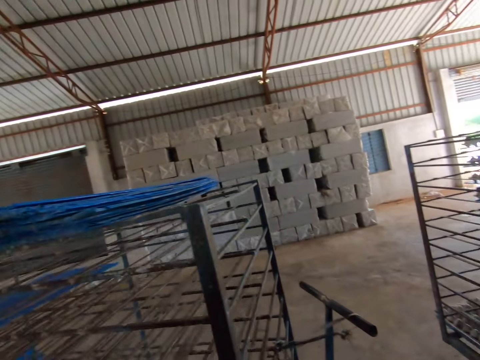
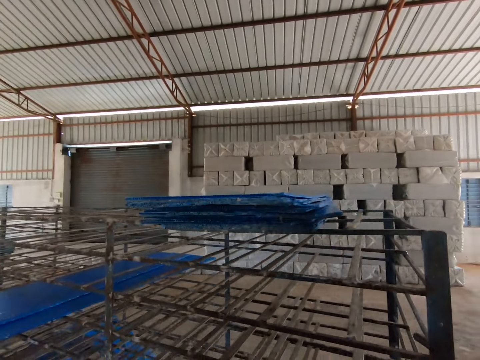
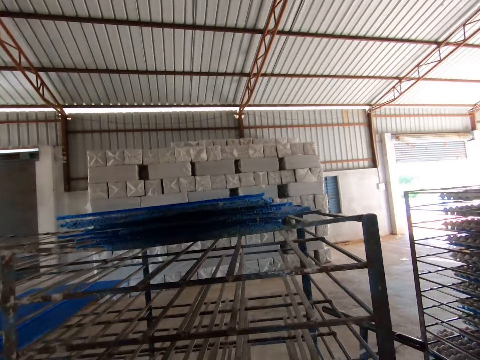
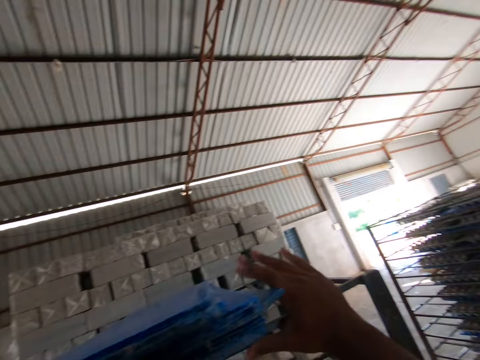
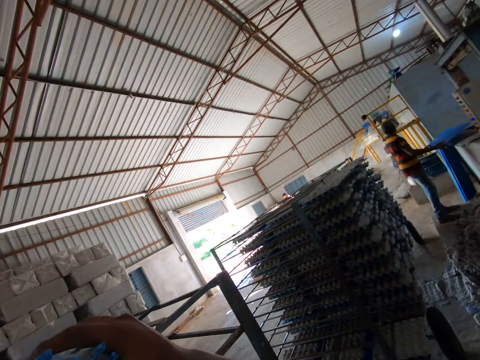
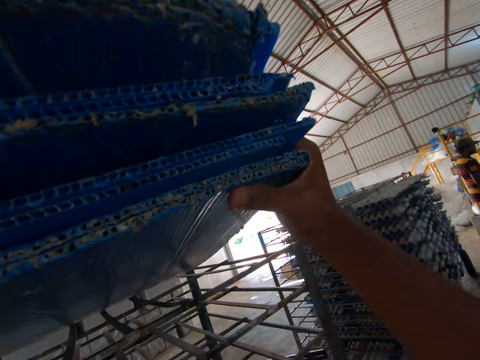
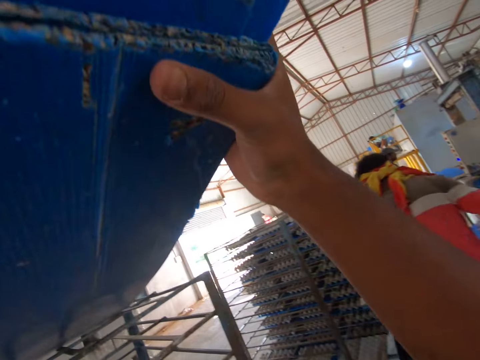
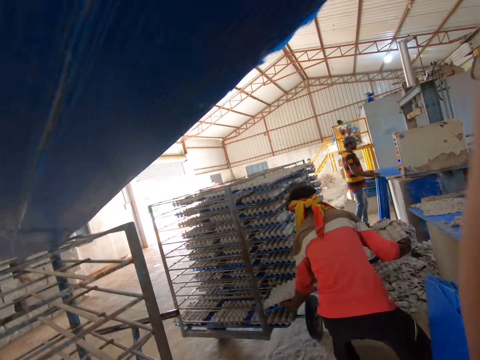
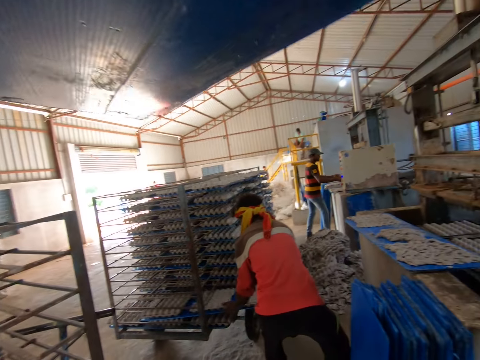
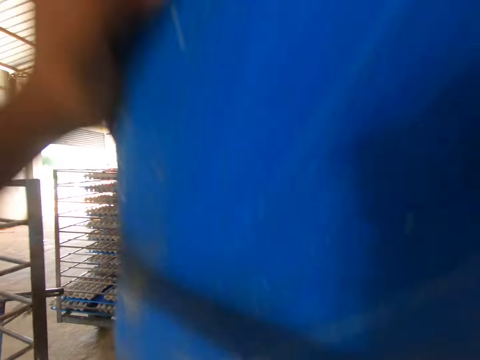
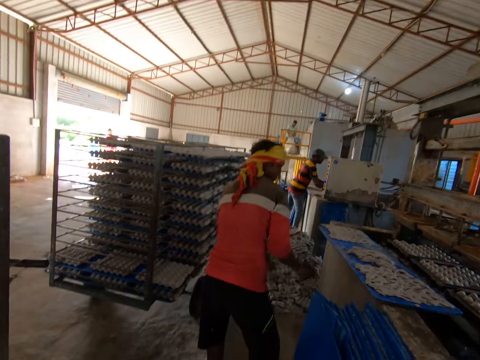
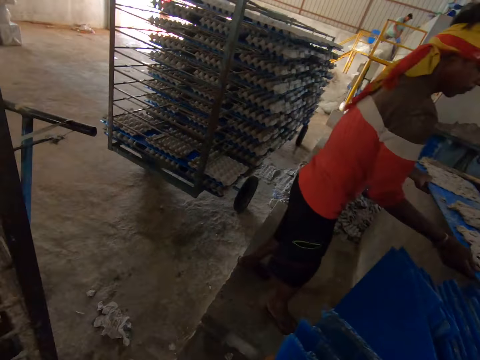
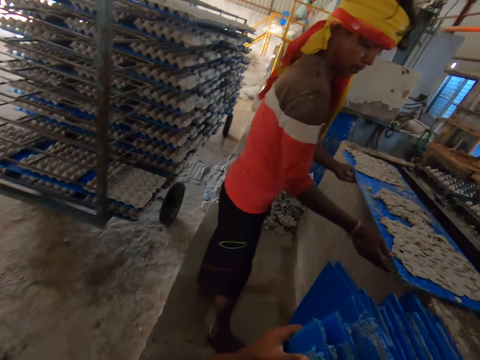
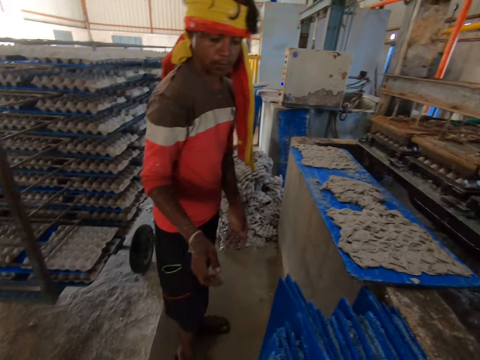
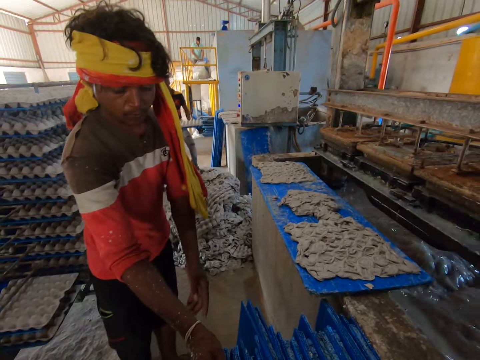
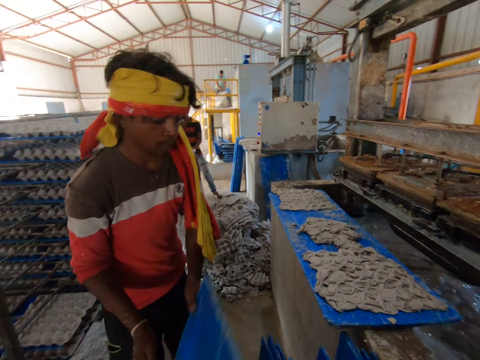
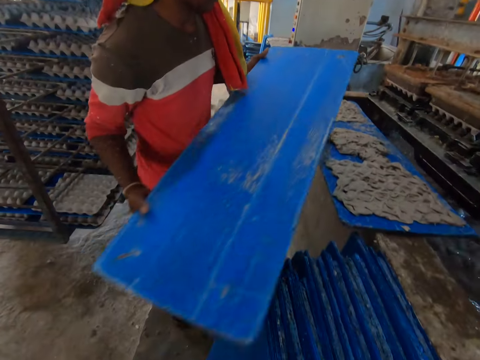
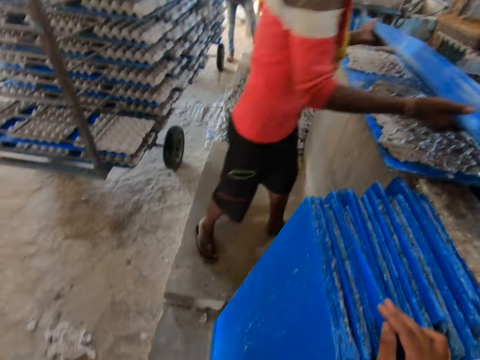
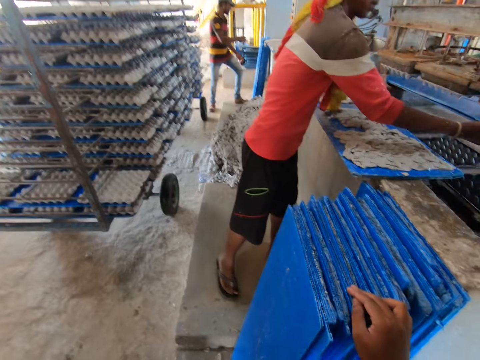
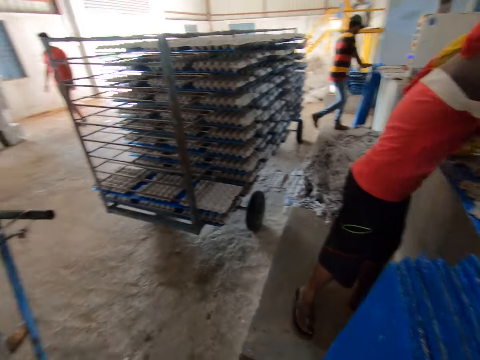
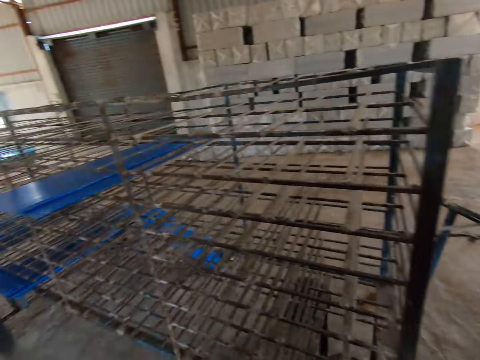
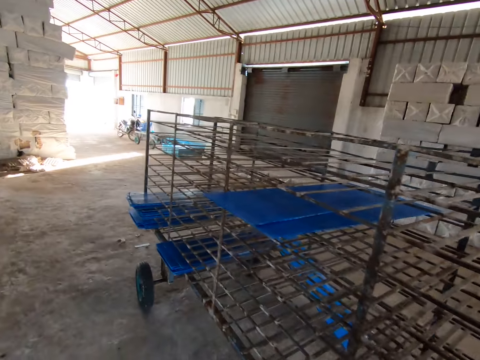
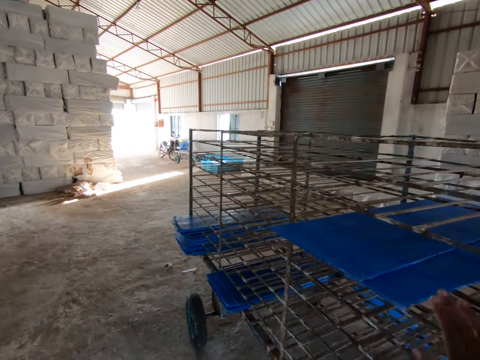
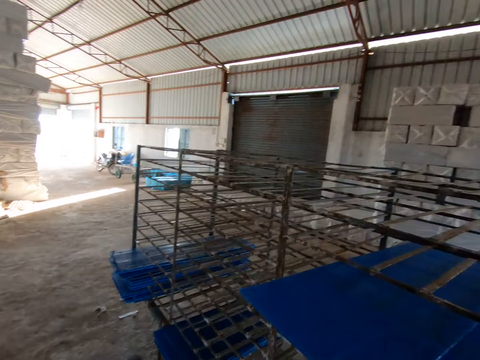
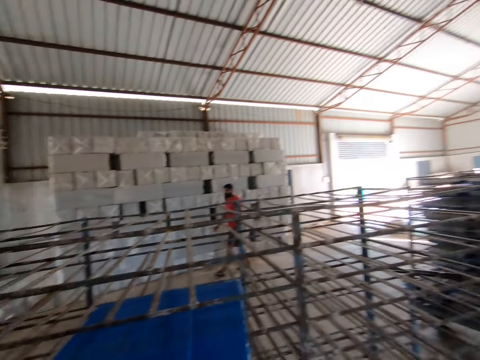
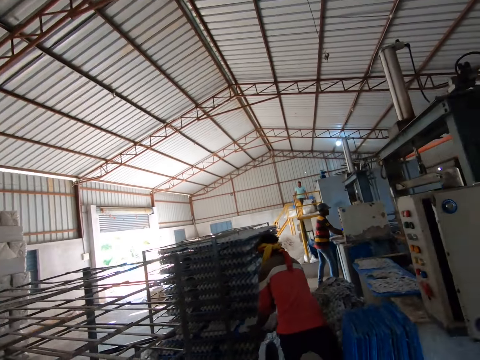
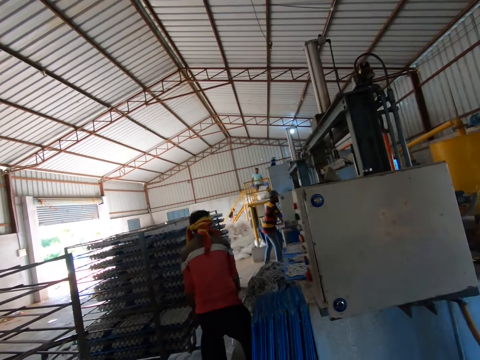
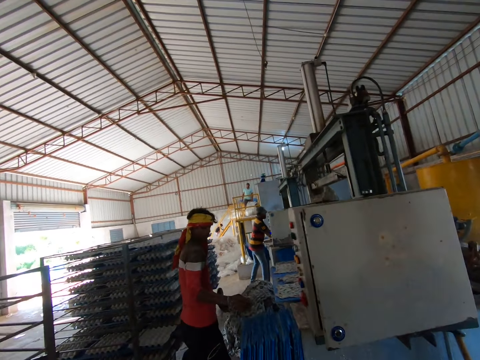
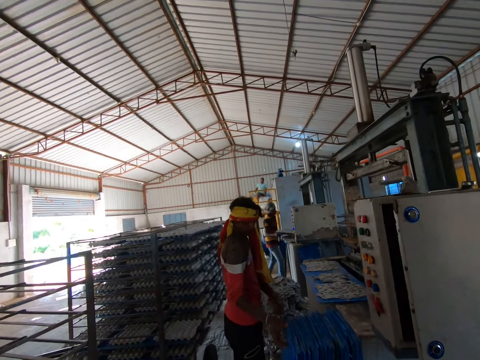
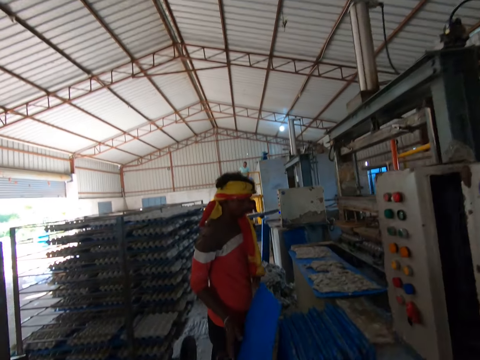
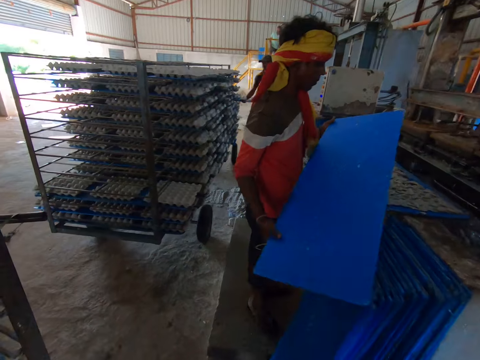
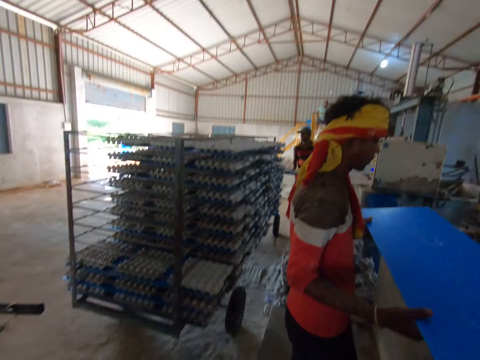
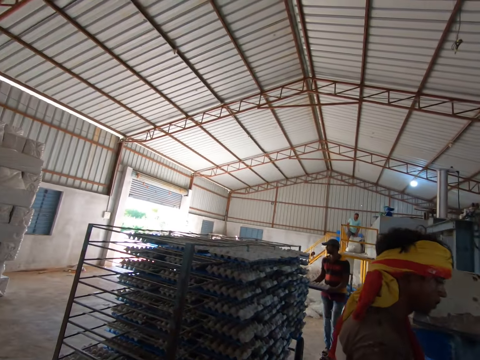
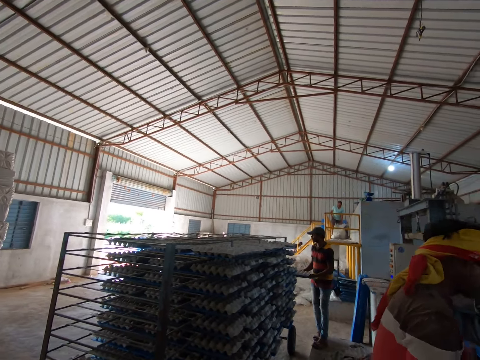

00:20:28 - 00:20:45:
The camera wearer turns around. He picks up trays from the rack with both hands. He stretches his right hand, holds a pile of cardboard and pulls the pile of cardboard. The man puts the tray on the rack with both hands. Another man puts a tray into the egg tray machine with both hands. The camera wearer carries the pile of cardboard. He drops the trays on the floor with both hands. The first man picks up the tray from the floor with both hands. The first man puts the tray into the egg tray machine with both hands. The camera wearer puts his right hand on the cardboards. He turns around and walks. He picks up trays from the rack with his right hand. He touches the pile of cardboard. The first man puts the tray on the rack with both hands. The camera wearer looks around. The first man picks up the tray from the floor with both hands. The camera wearer walks.

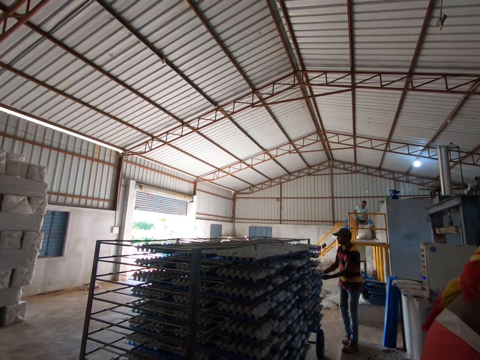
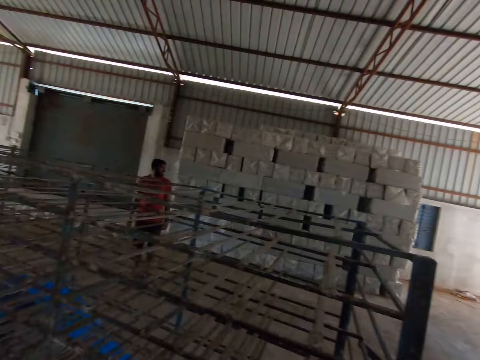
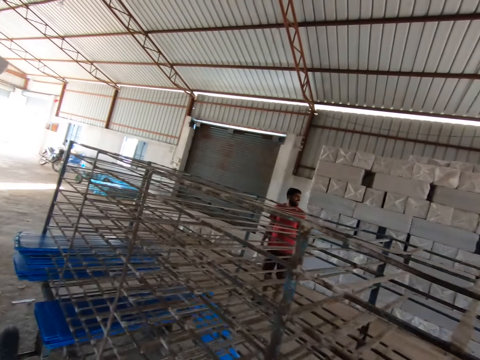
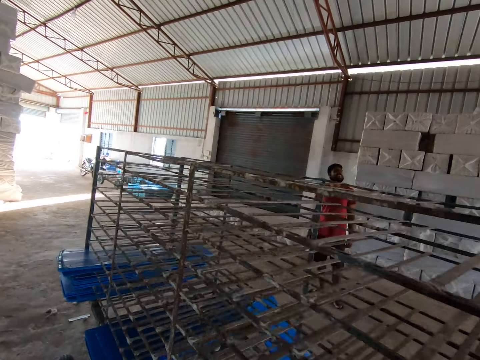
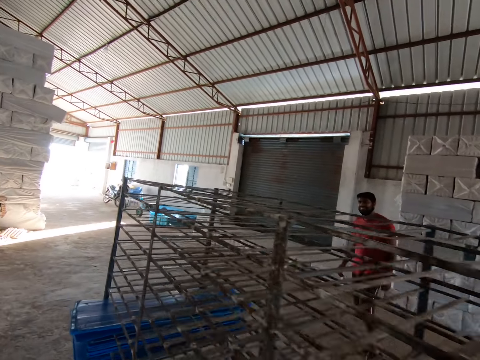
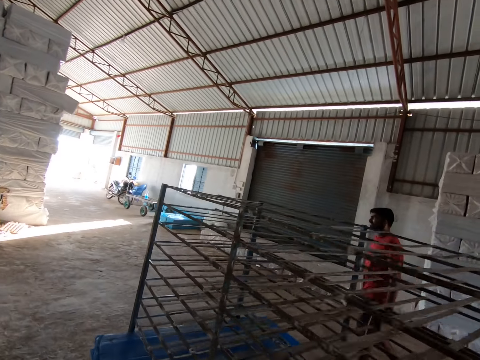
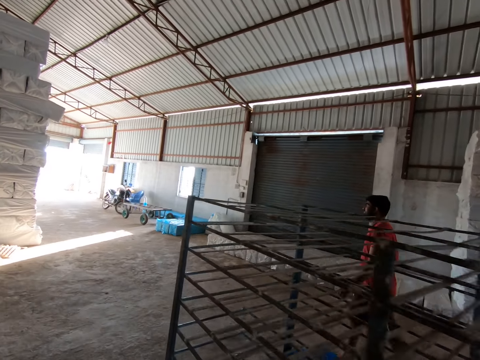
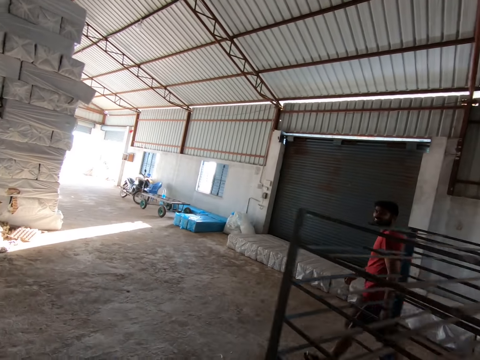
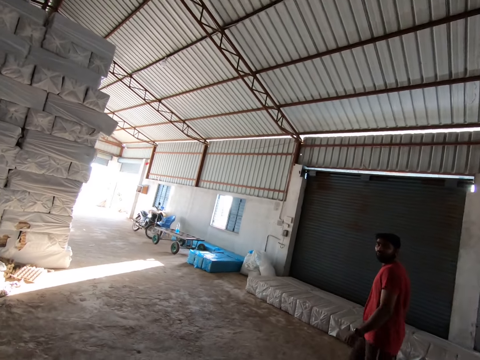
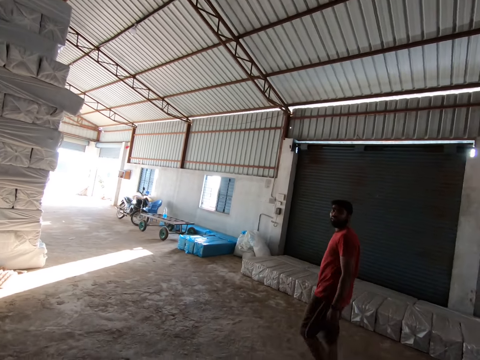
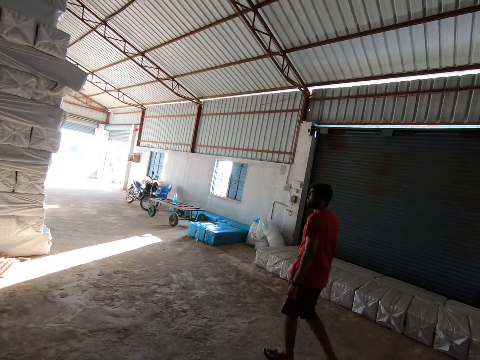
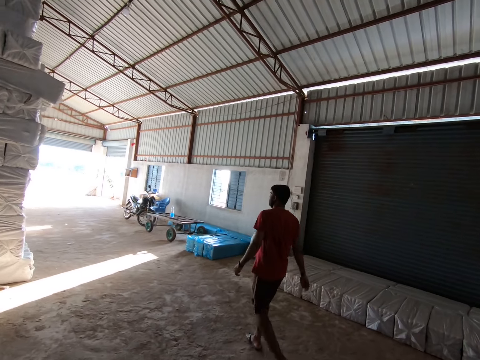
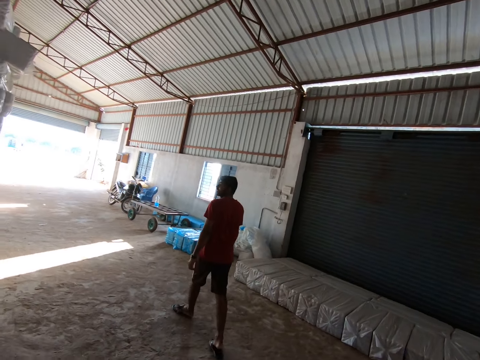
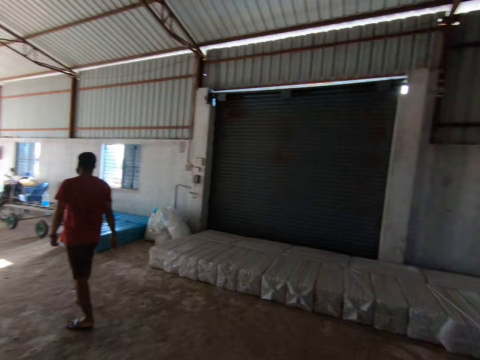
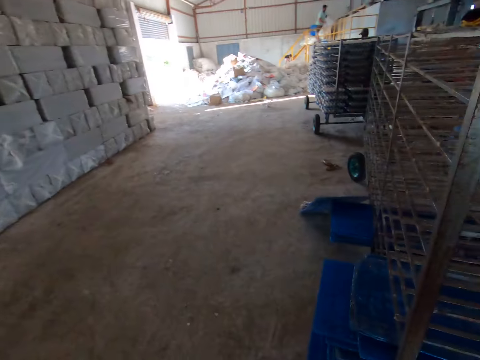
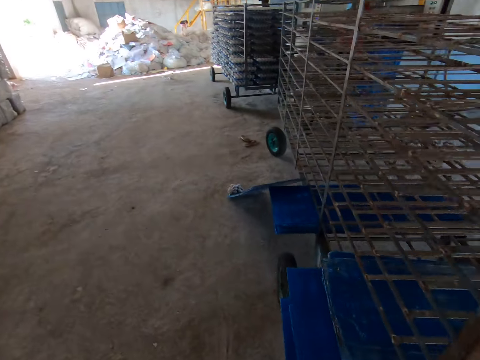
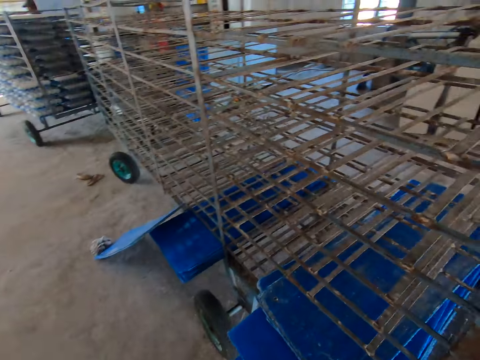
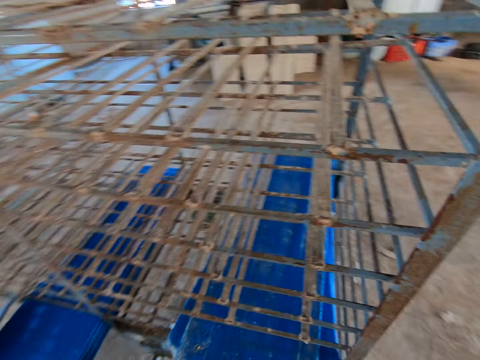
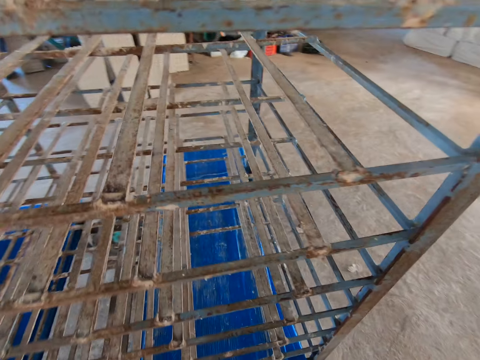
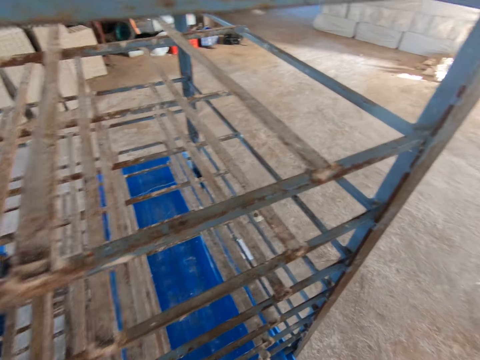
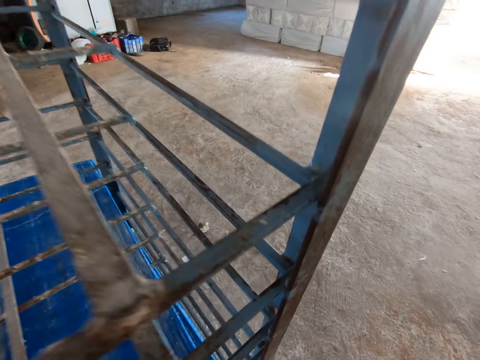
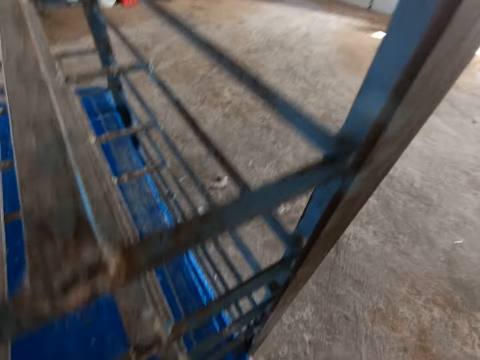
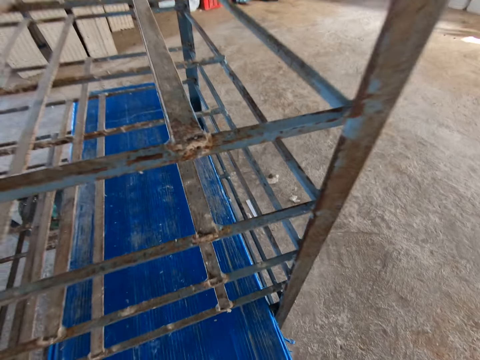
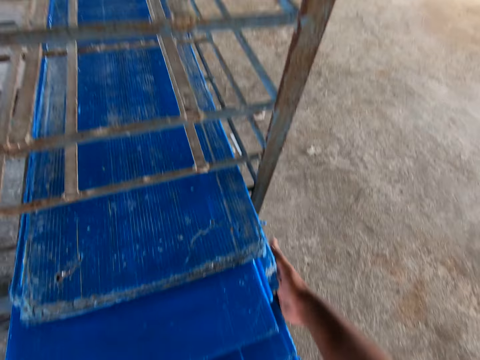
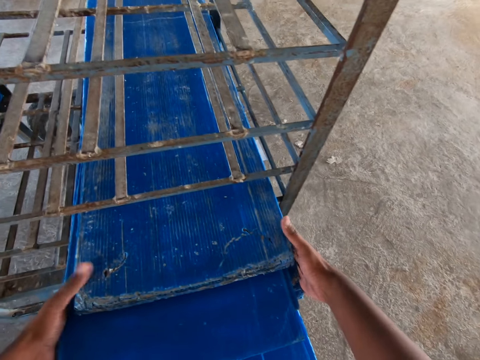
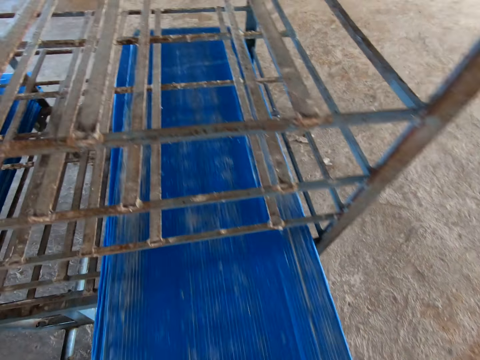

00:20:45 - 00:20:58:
The camera wearer looks around. They walk. They interact with a man in the factory. They talk to the man. The man interacts with the camera wearer. The camera wearer turns around. They hold the pile of cardboard. They pull trays on a rack with both hands.
